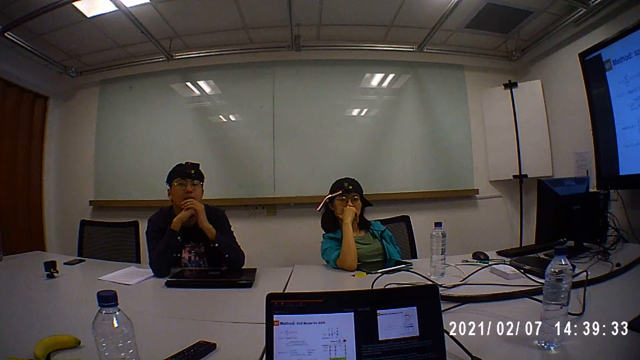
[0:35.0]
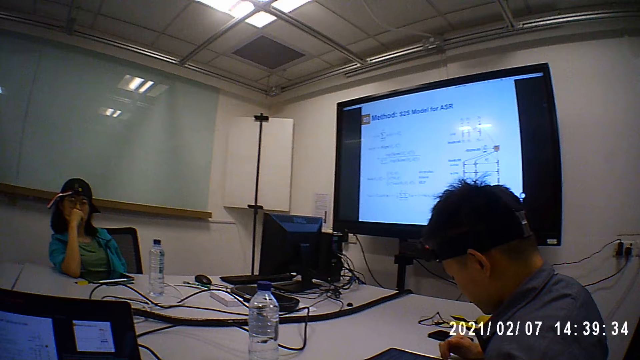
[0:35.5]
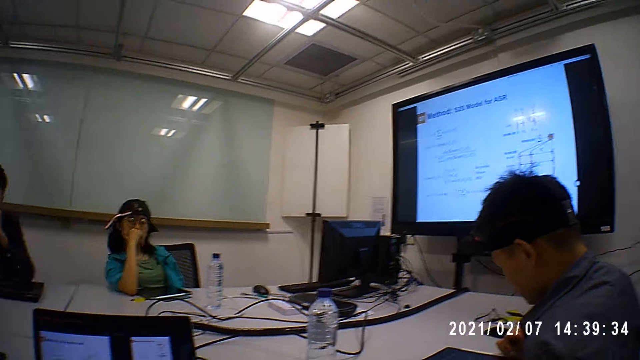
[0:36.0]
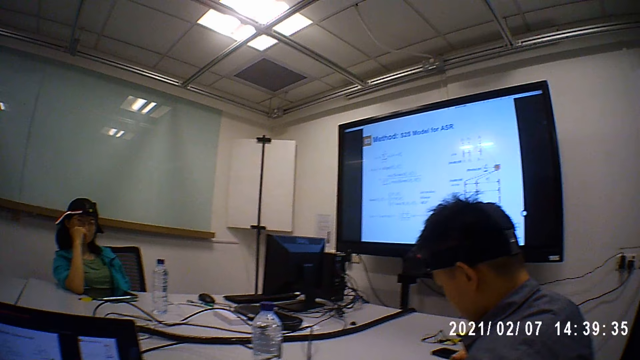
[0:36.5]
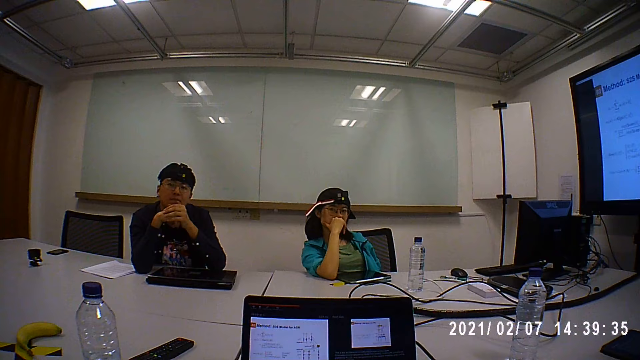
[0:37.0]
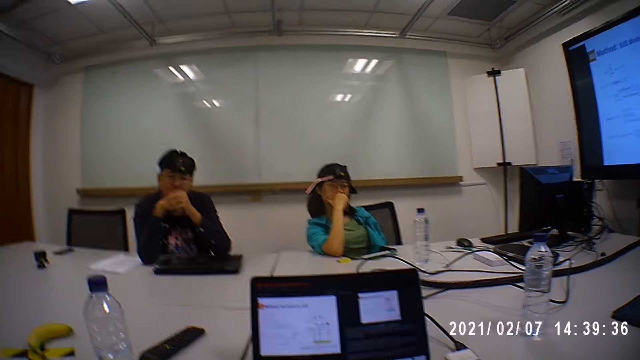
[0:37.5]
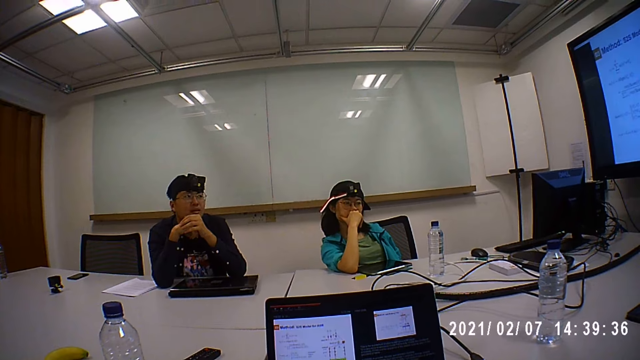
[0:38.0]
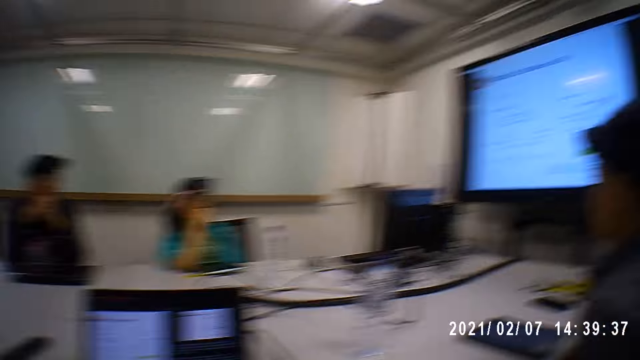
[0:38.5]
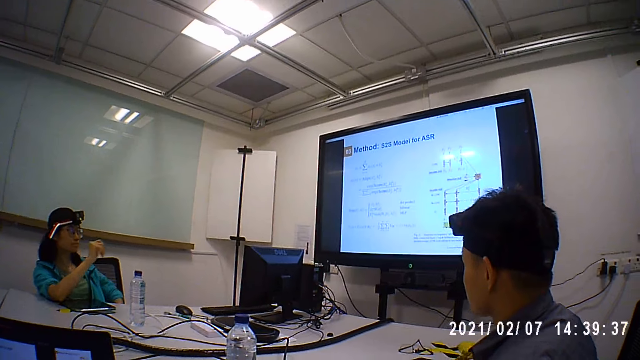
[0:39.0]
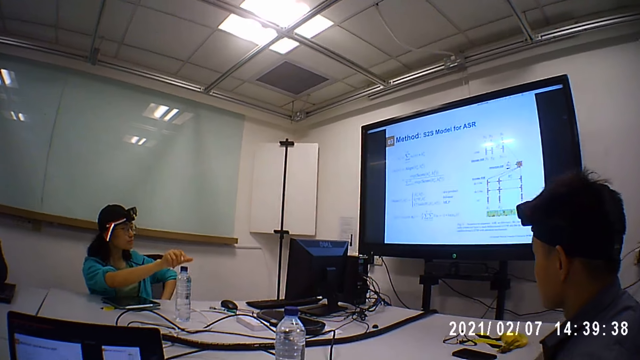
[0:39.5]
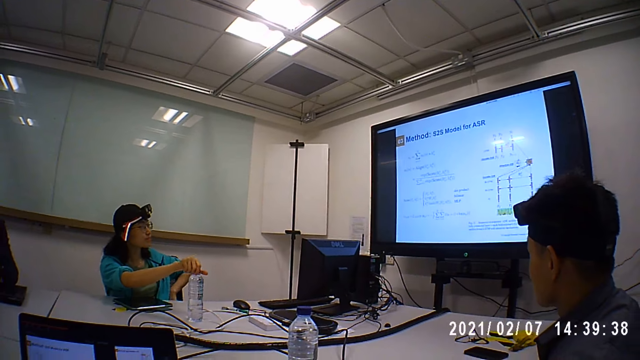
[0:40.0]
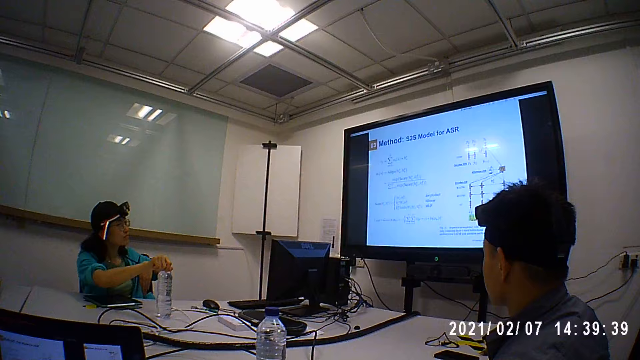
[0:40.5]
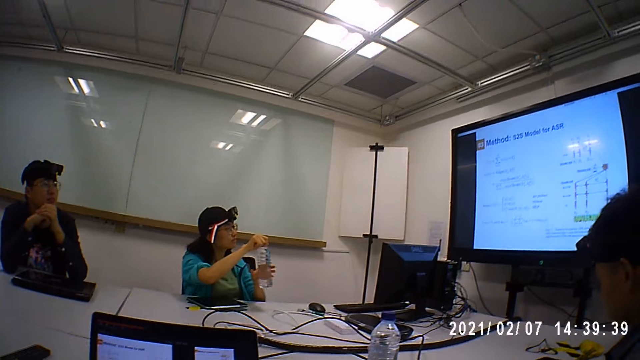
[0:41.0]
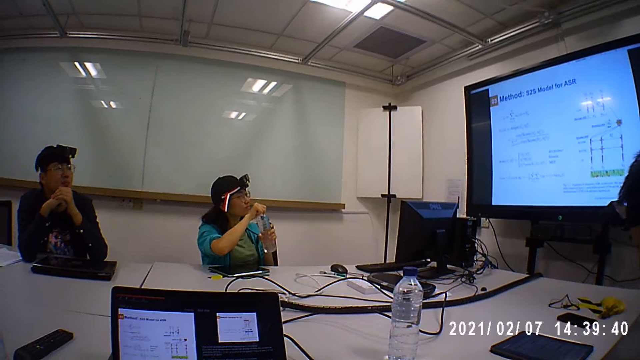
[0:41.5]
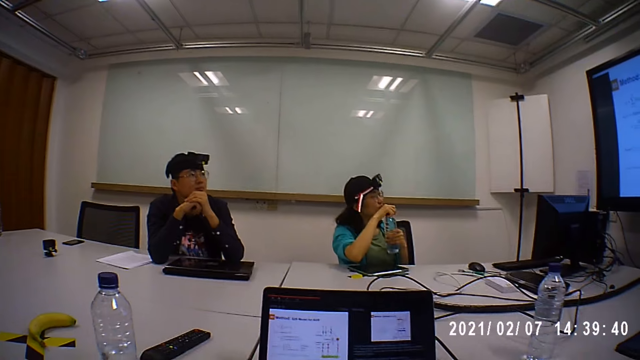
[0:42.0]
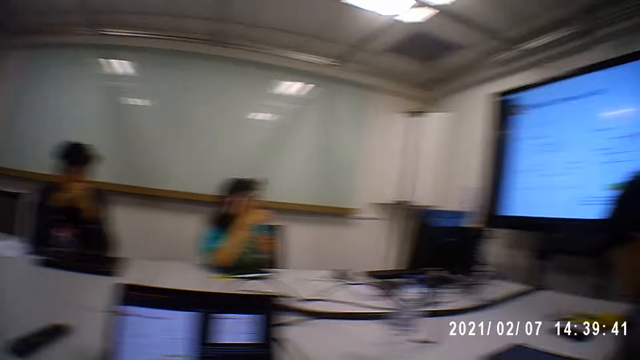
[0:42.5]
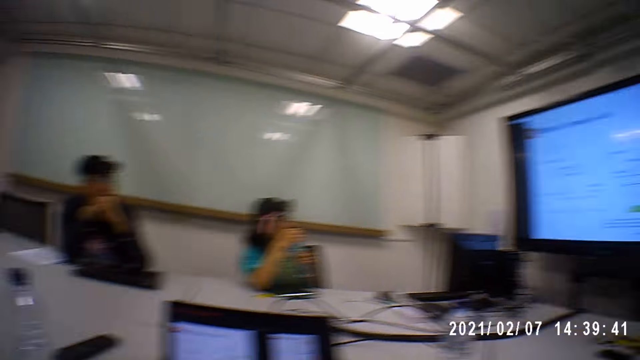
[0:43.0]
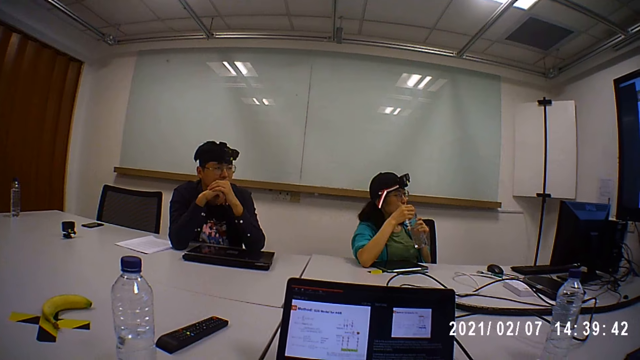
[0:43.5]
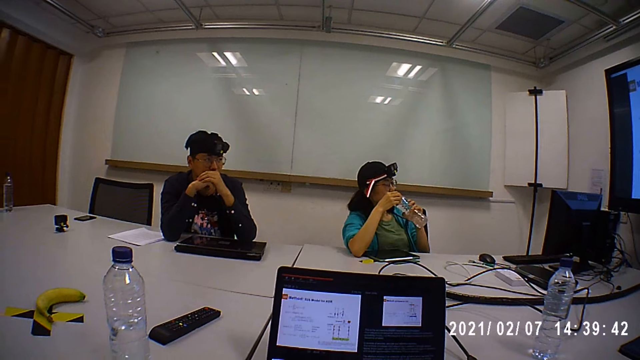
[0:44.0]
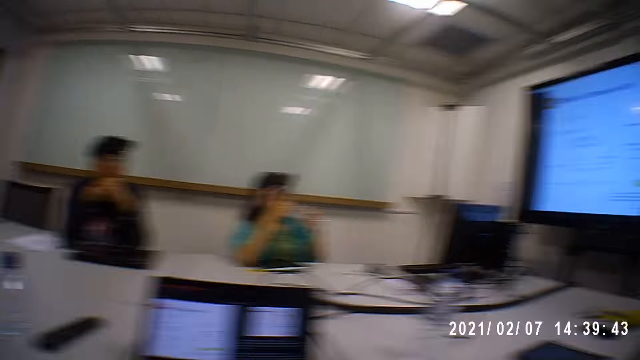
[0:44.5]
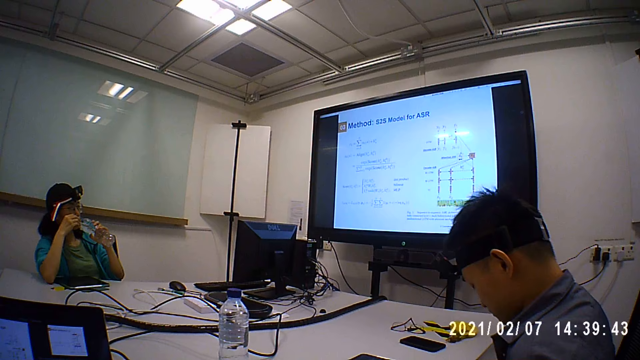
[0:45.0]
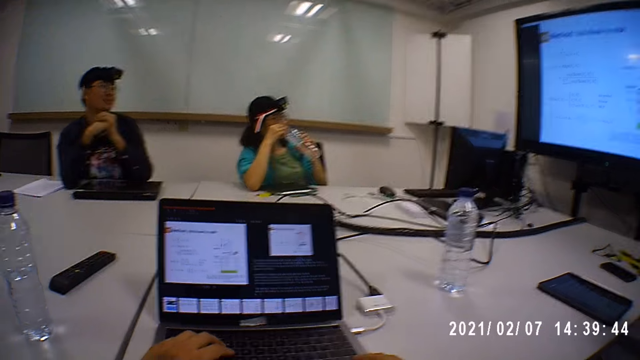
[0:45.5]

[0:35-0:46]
A lady picks up a water bottle from the table. The lady opens the water bottle. The lady drinks from the water bottle.

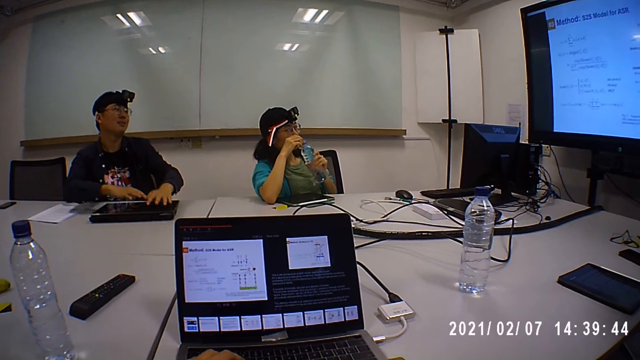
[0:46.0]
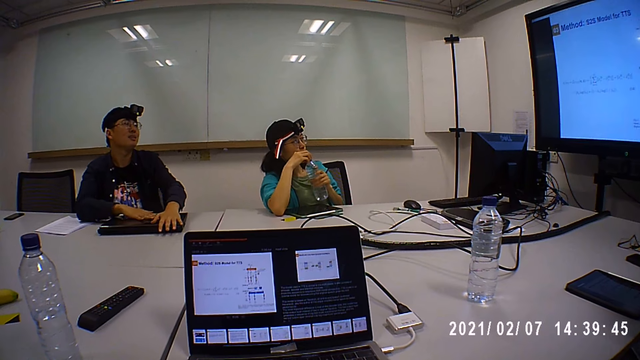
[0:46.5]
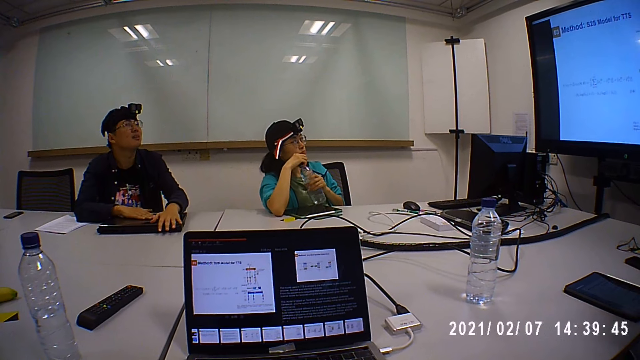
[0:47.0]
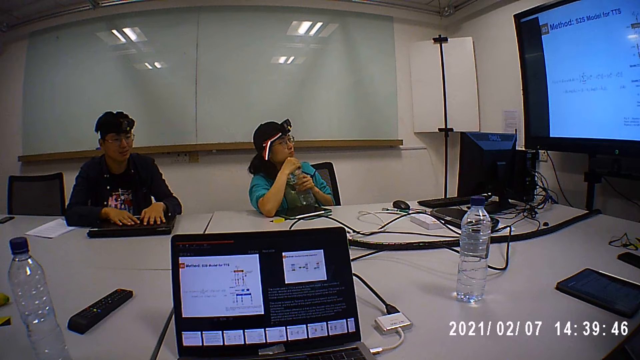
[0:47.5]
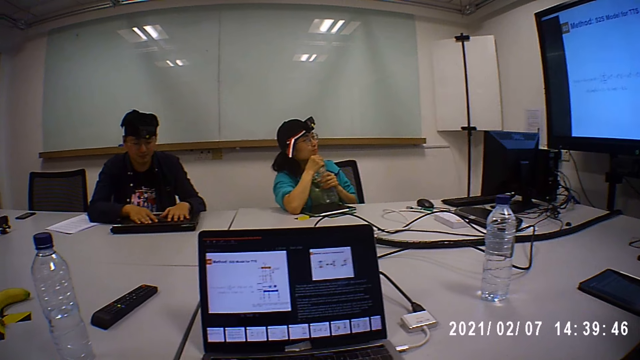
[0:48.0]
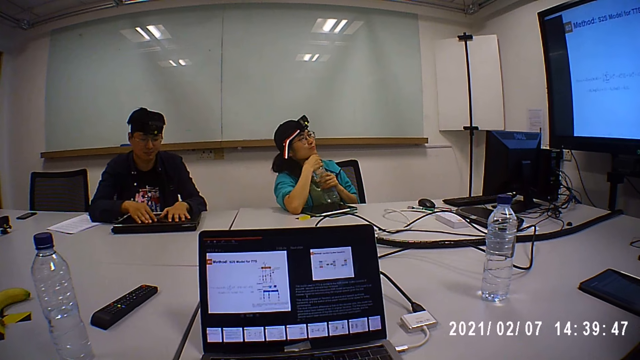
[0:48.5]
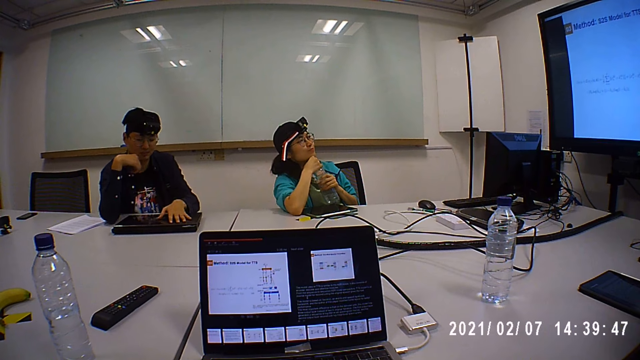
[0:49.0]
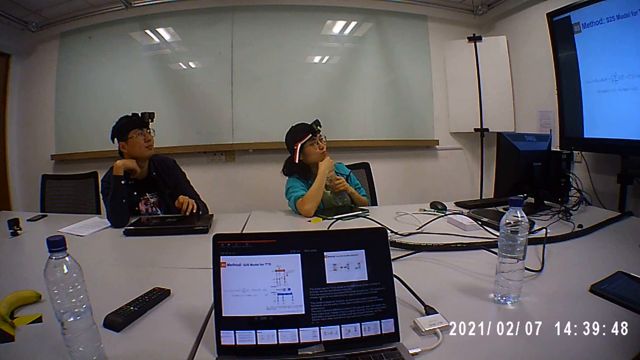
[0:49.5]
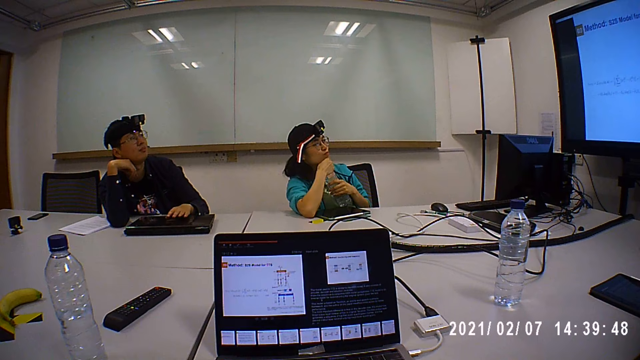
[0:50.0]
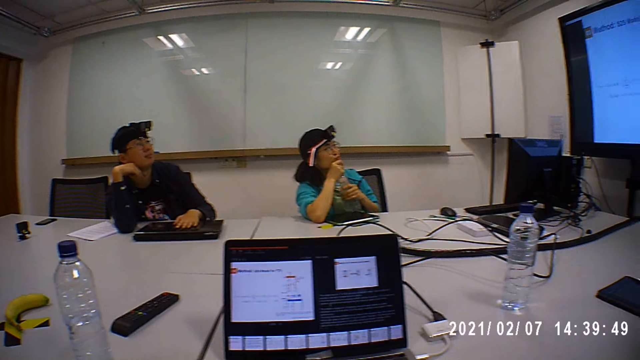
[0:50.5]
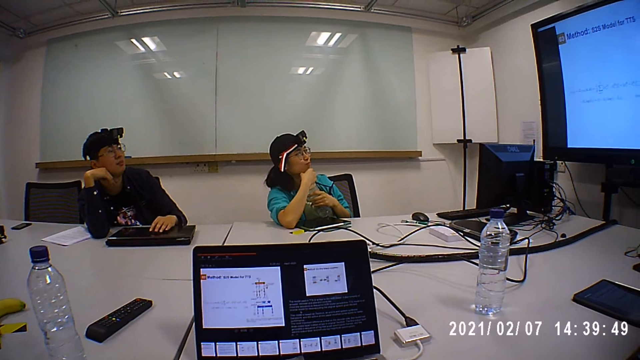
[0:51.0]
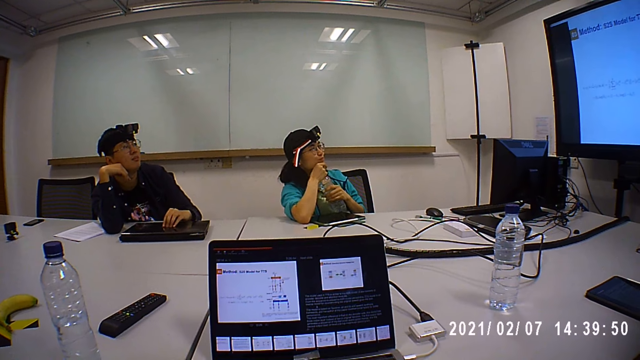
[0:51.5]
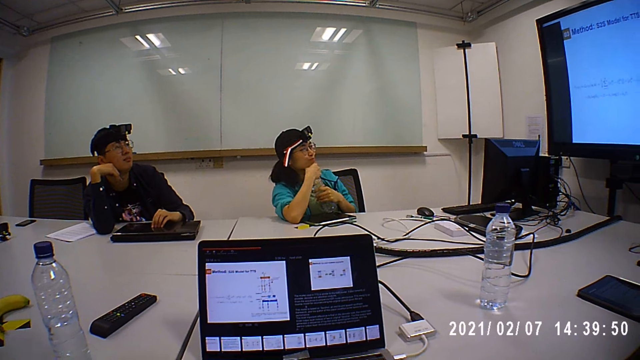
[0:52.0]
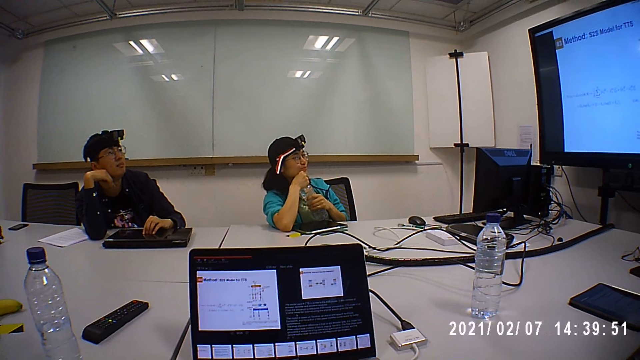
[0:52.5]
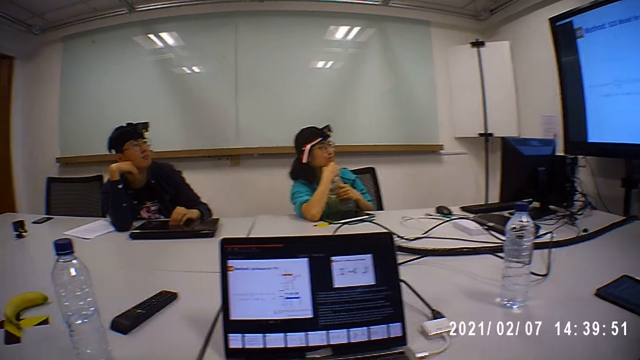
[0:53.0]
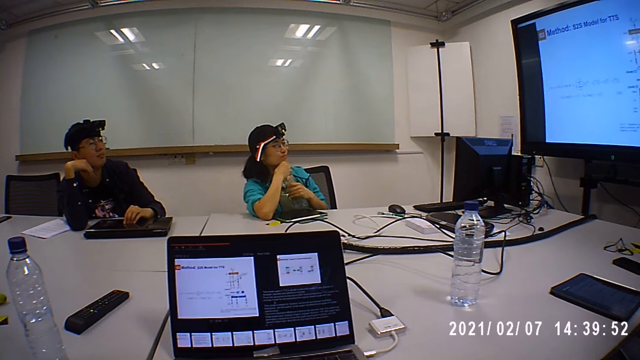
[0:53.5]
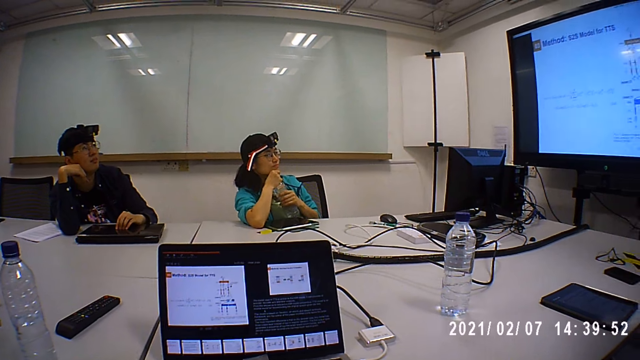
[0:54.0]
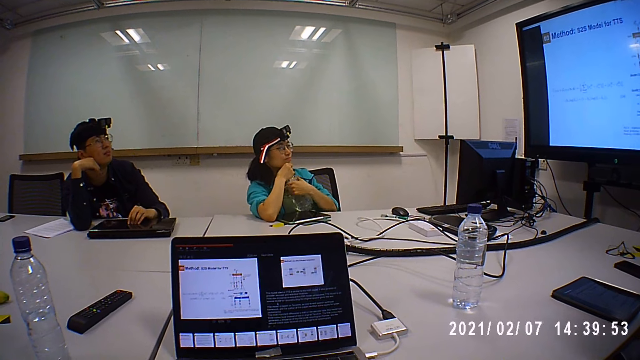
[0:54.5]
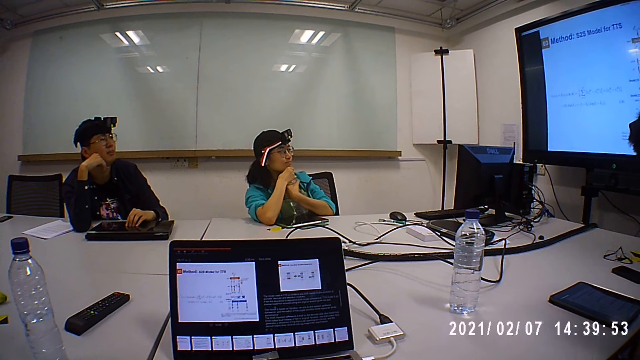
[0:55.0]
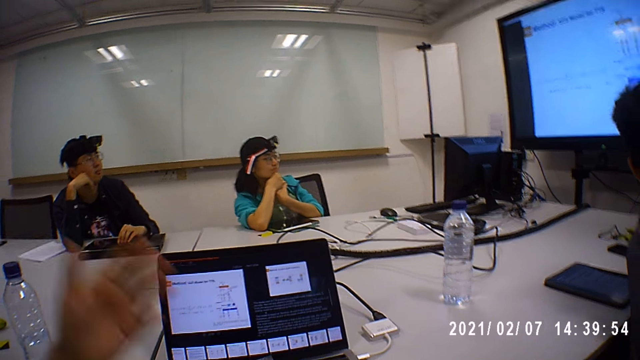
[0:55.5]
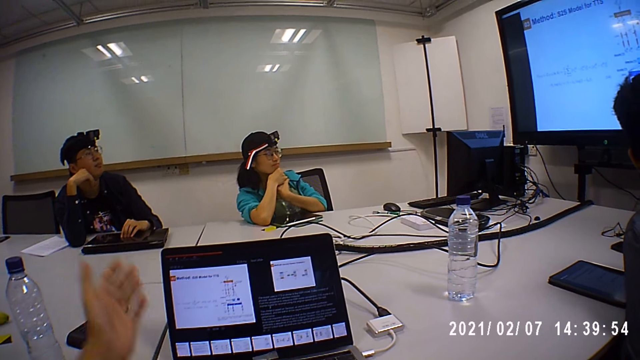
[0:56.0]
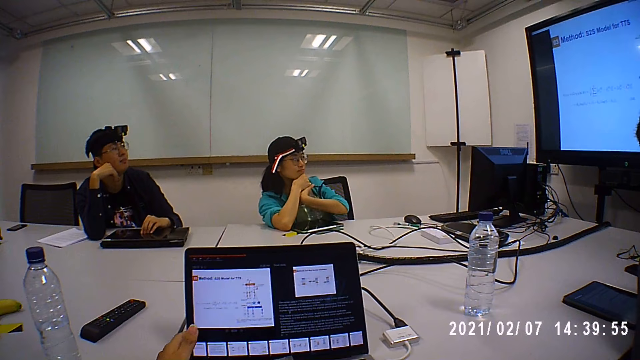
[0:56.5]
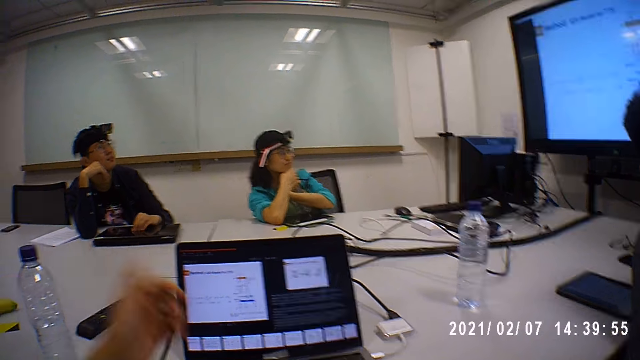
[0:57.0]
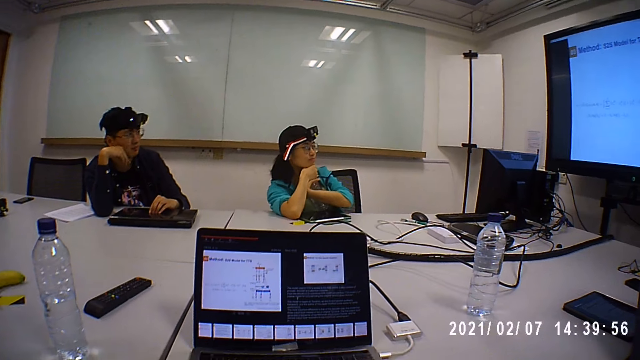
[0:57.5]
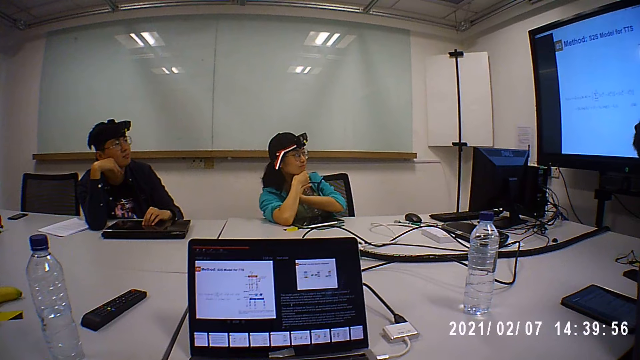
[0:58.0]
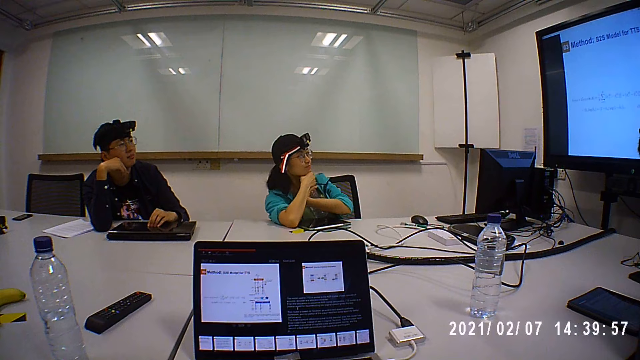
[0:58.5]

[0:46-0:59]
A person twists a cap on the water bottle. A man puts hands on the table. The person holds the bottle with her hands. A lady closes the water bottle. The camera wearer moves his hand in the air.
